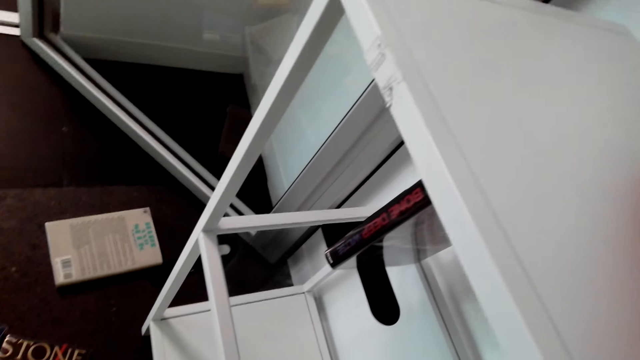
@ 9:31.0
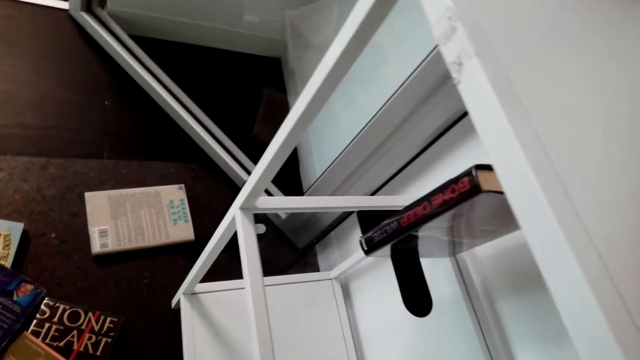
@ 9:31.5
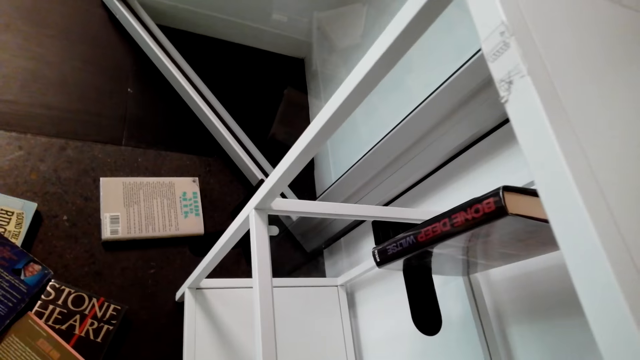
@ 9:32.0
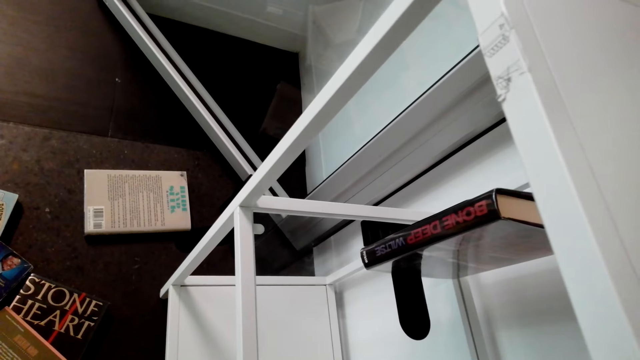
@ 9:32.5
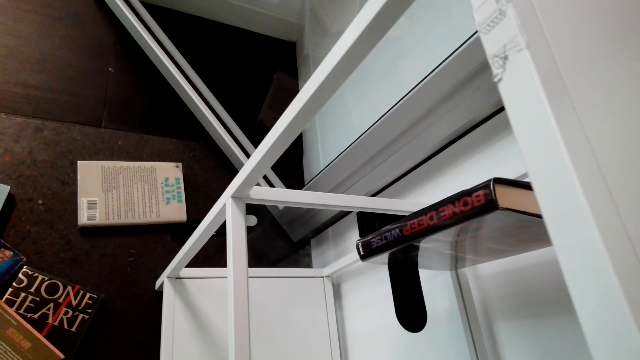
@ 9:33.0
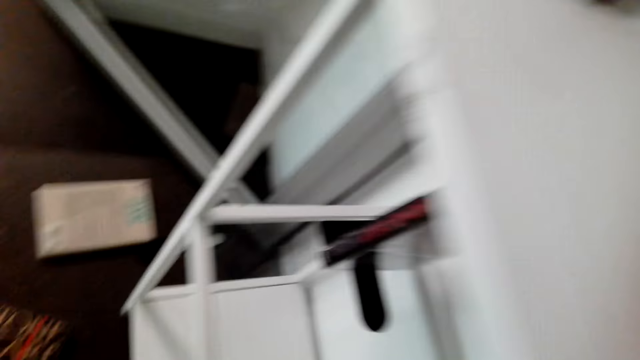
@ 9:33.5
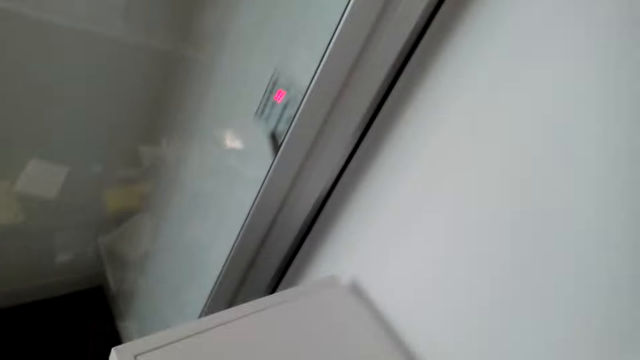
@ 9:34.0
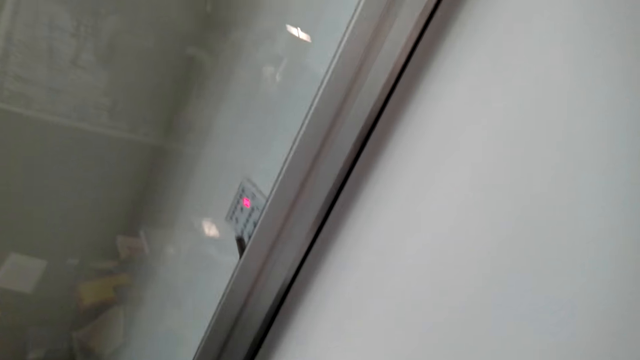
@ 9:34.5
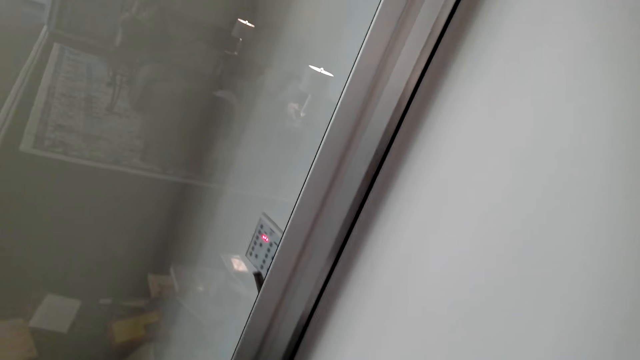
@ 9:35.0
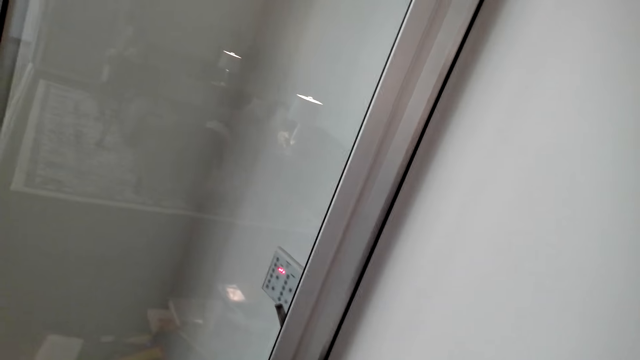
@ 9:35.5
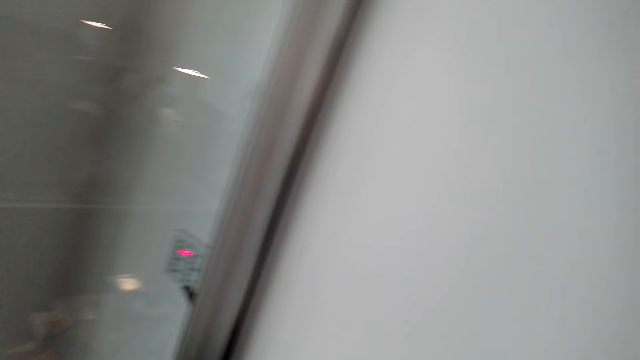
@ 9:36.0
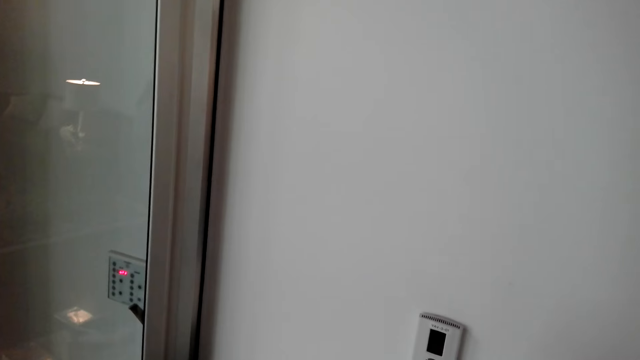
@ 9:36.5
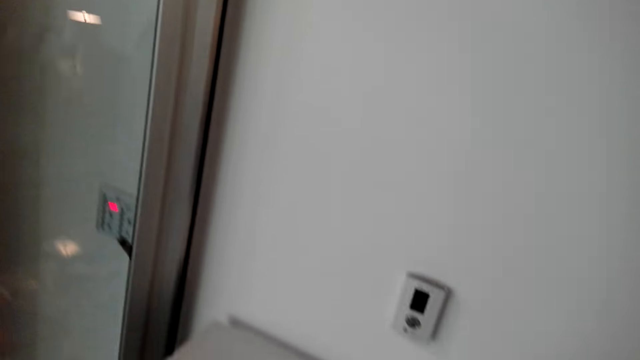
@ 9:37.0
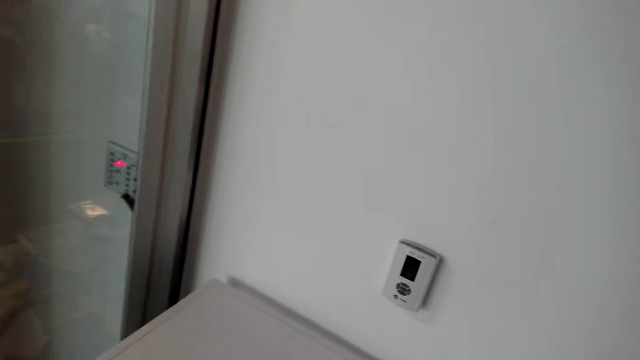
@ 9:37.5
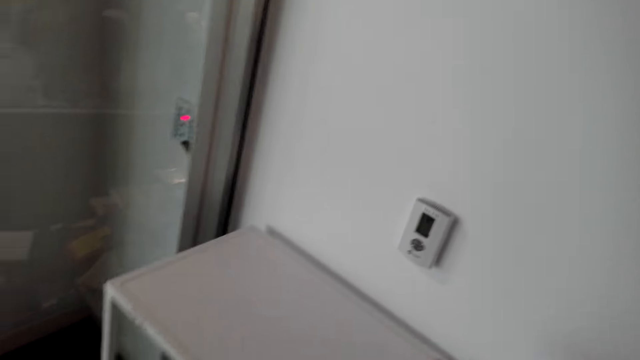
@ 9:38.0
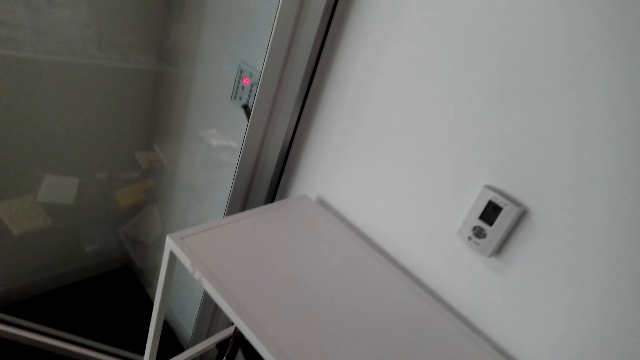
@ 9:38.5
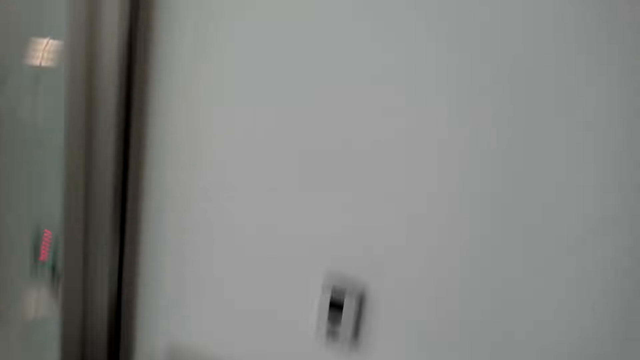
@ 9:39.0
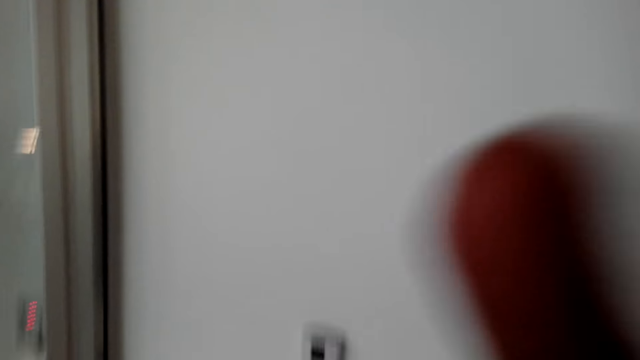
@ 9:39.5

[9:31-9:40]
The camera wearer turns around.

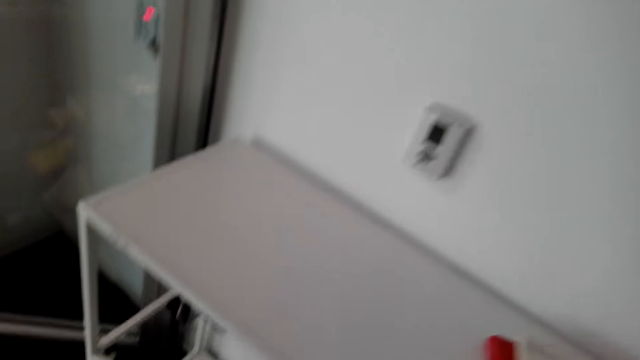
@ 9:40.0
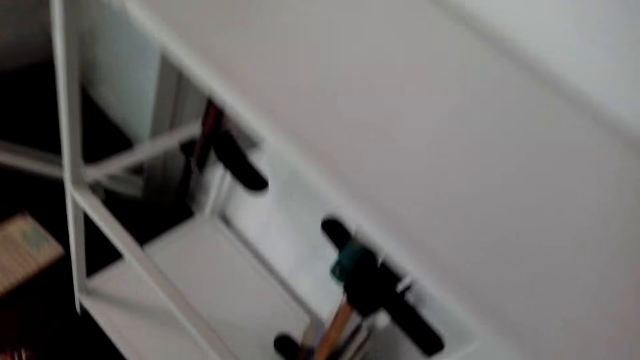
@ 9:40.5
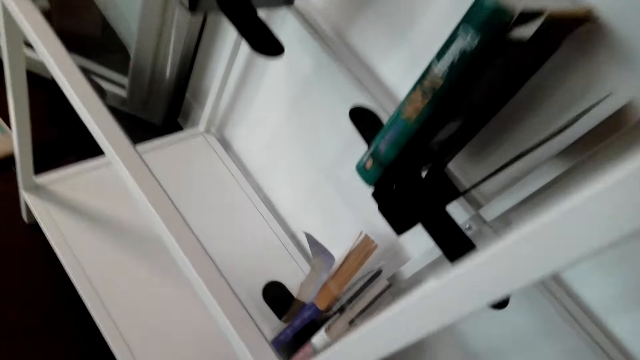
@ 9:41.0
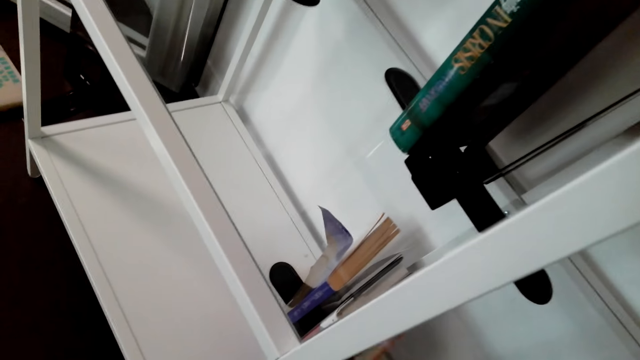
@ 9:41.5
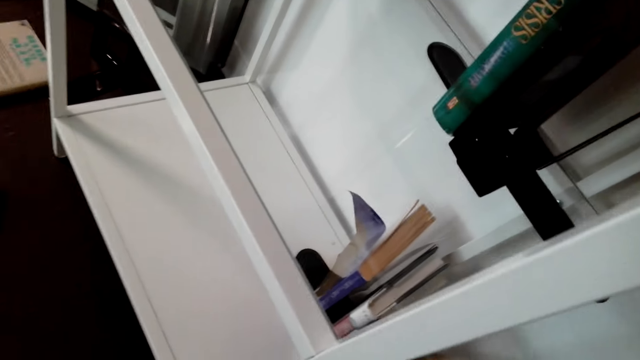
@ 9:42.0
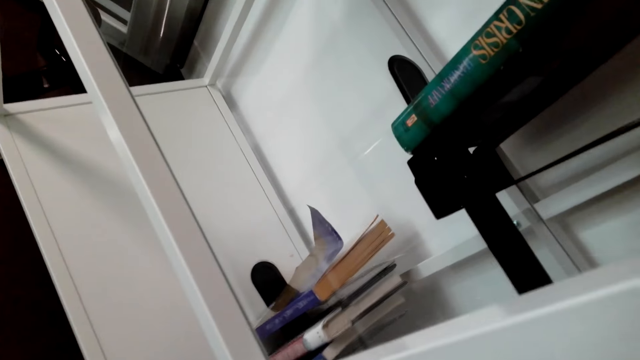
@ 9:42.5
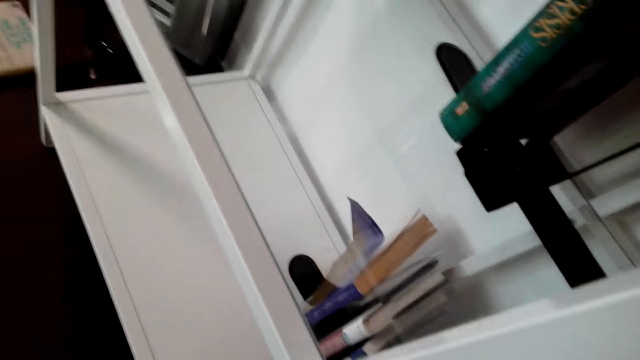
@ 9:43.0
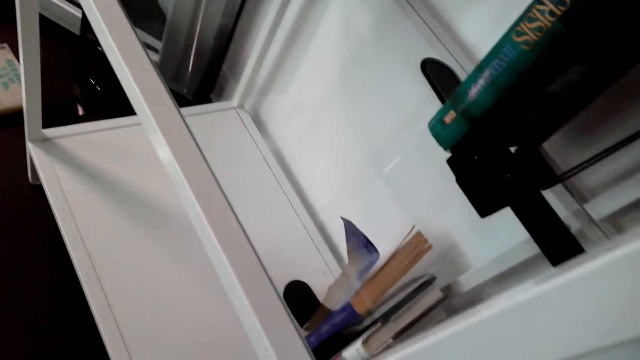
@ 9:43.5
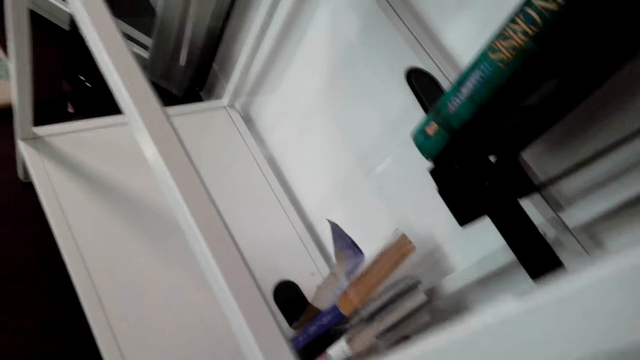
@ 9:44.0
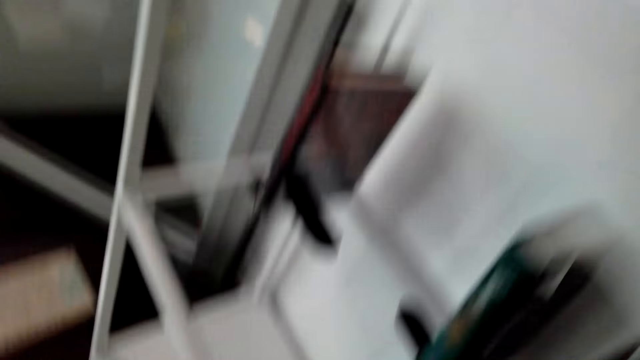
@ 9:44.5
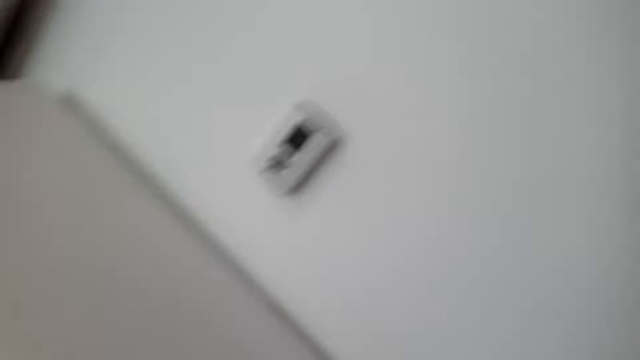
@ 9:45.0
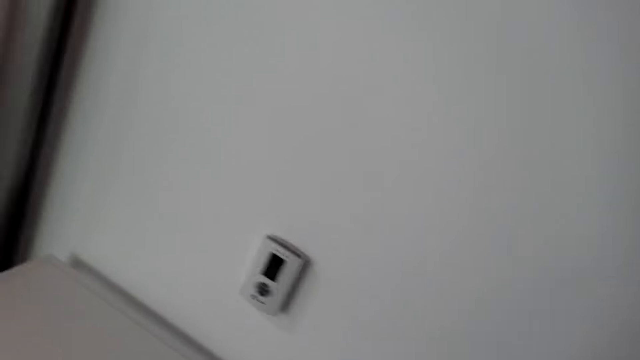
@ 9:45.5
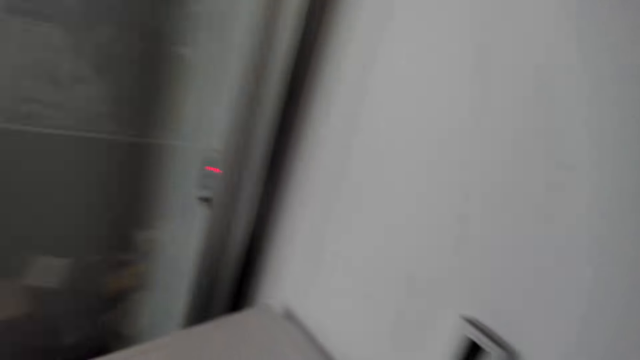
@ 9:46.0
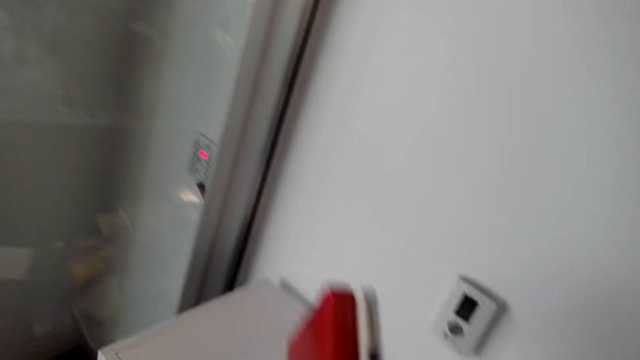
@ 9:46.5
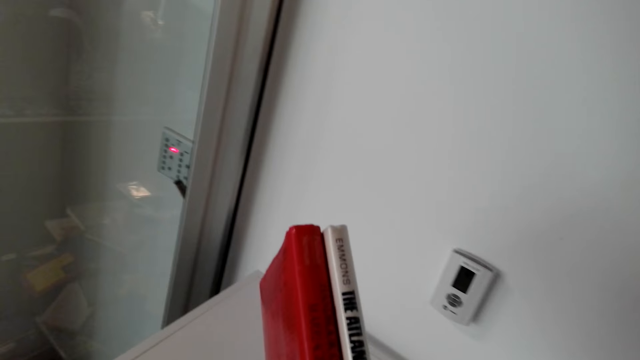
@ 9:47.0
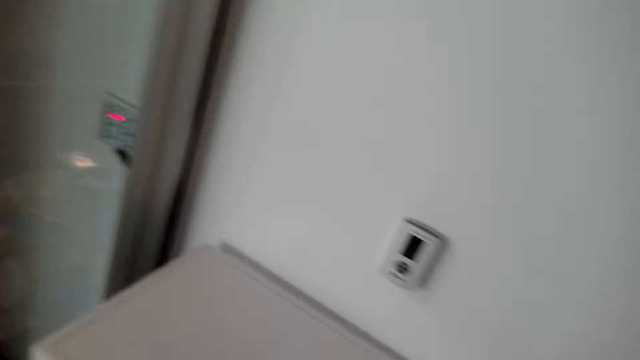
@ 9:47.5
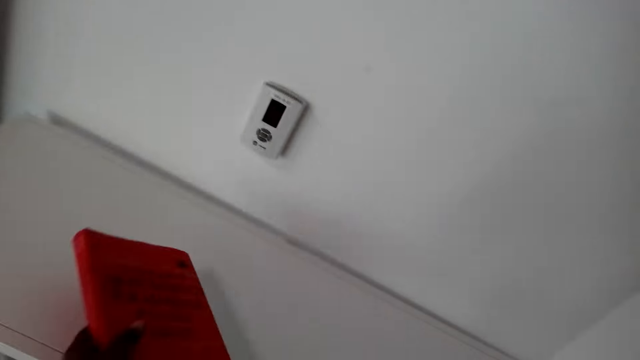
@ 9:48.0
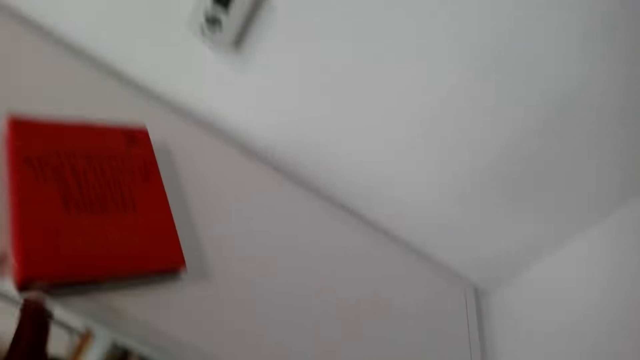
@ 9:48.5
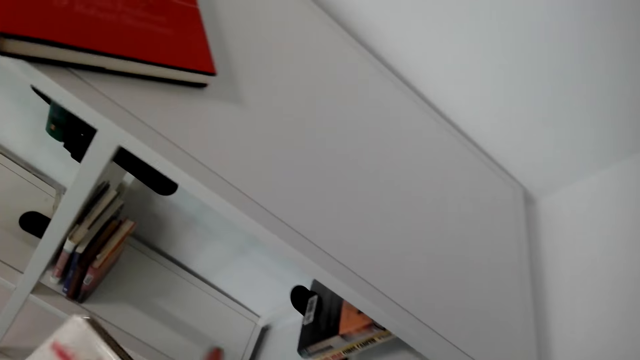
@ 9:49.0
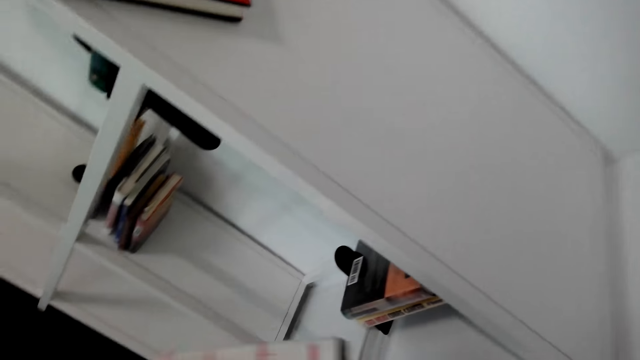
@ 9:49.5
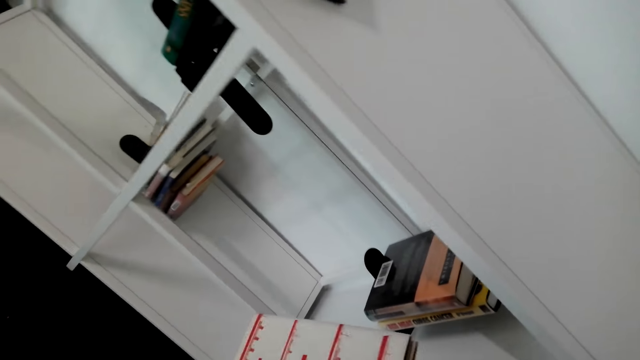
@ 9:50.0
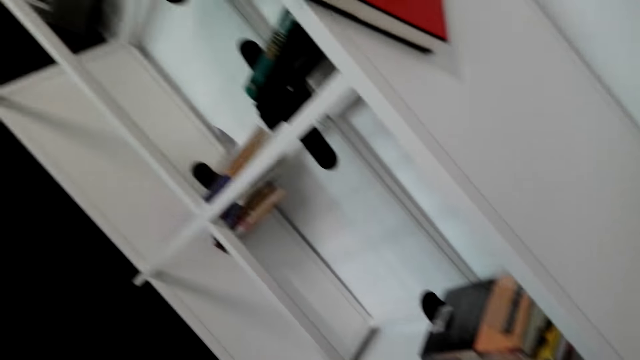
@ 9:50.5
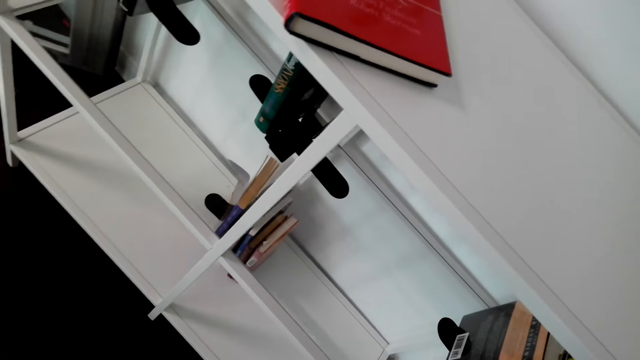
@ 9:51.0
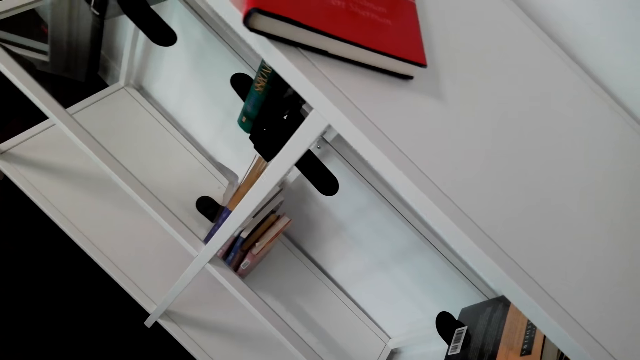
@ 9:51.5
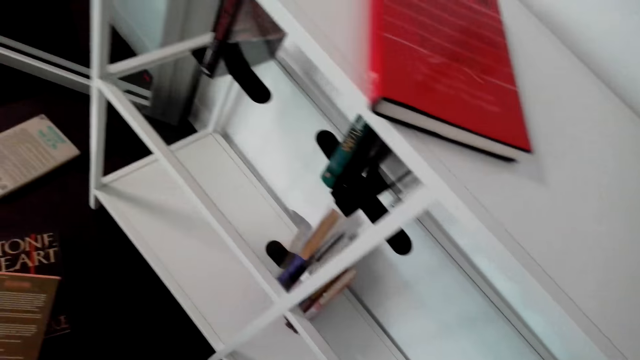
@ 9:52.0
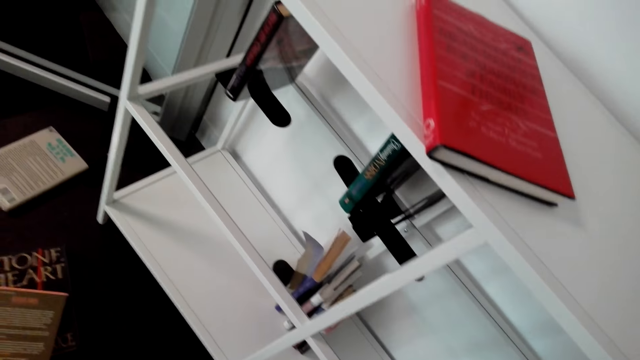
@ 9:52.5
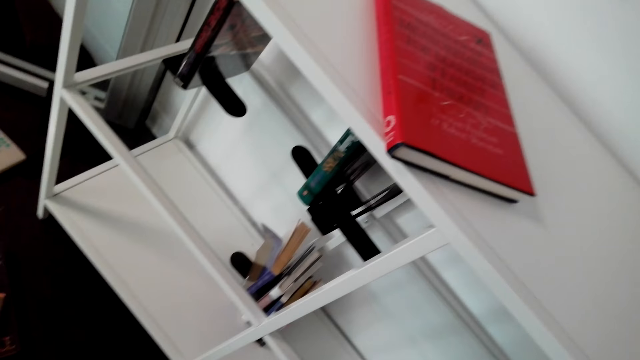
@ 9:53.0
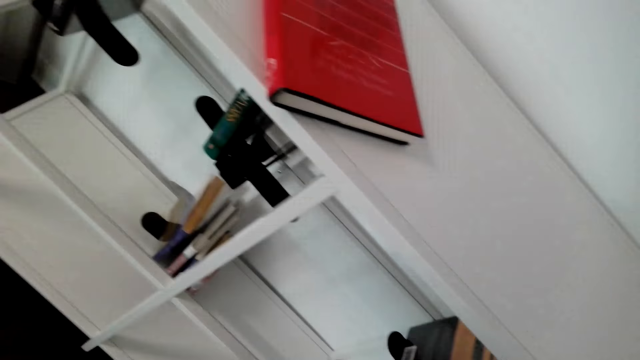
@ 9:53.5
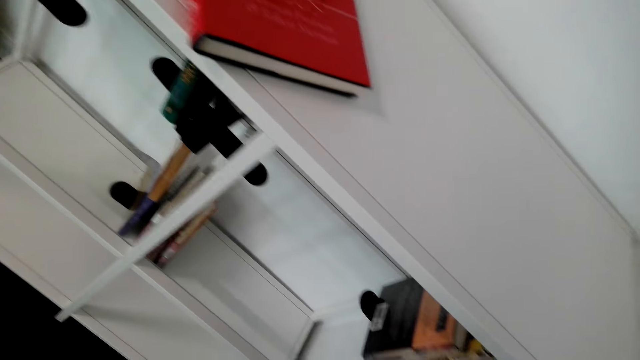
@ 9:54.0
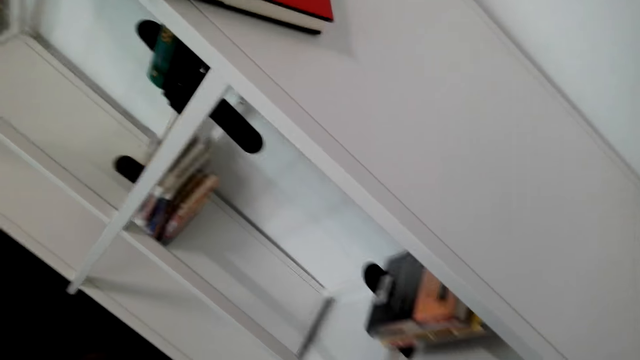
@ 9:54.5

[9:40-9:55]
The camera wearer bends down. They look at the shelf. They turn around. They look around. They look at the books. They hold the books. They put the books on top of the shelf. They hold a book on the shelf. They look at the shelf. They hold the book. They turn around. They move the books.
